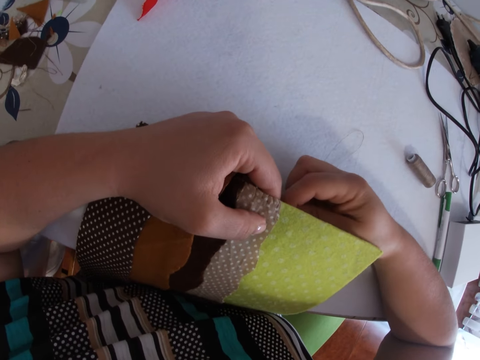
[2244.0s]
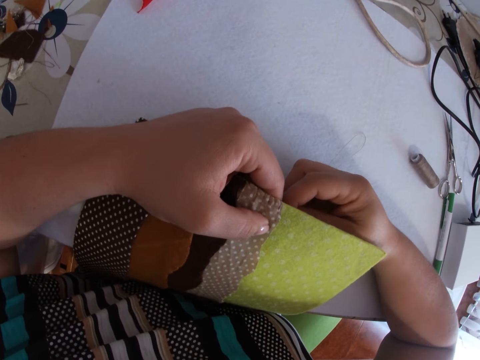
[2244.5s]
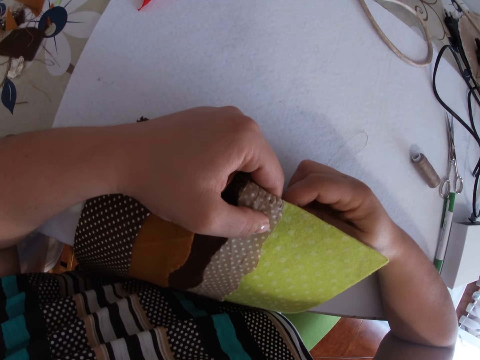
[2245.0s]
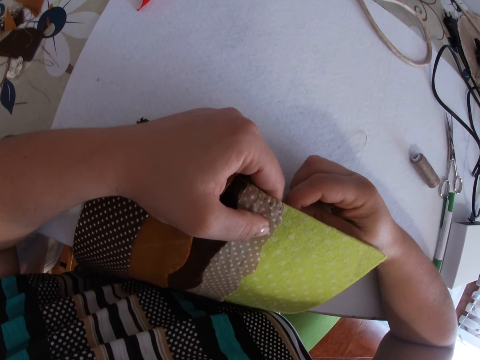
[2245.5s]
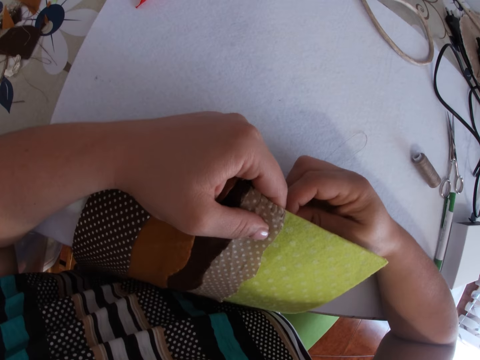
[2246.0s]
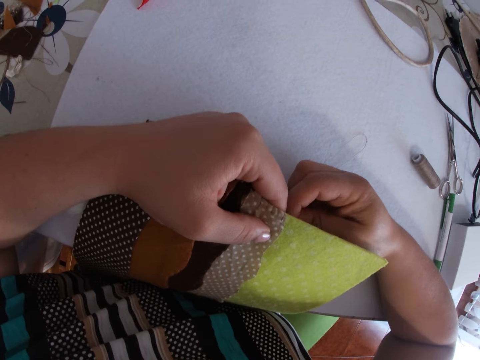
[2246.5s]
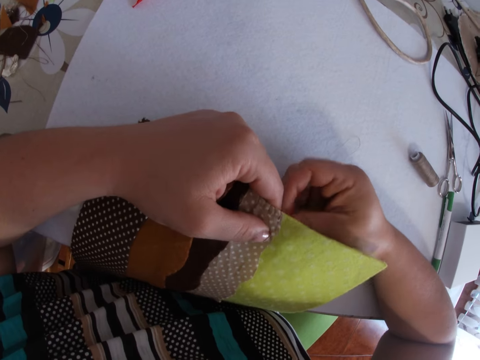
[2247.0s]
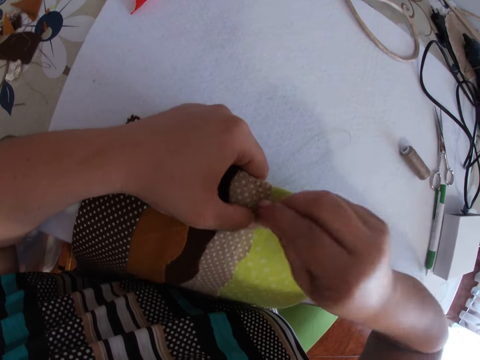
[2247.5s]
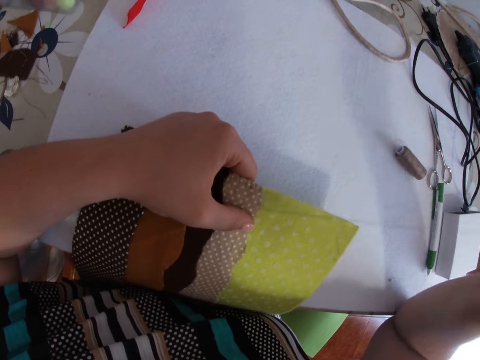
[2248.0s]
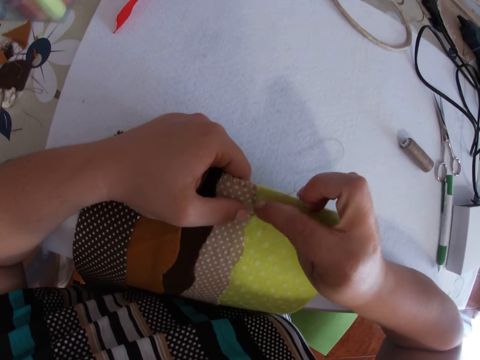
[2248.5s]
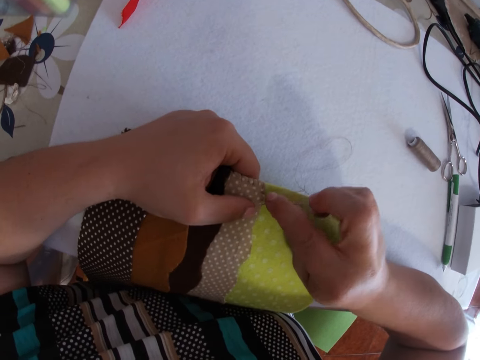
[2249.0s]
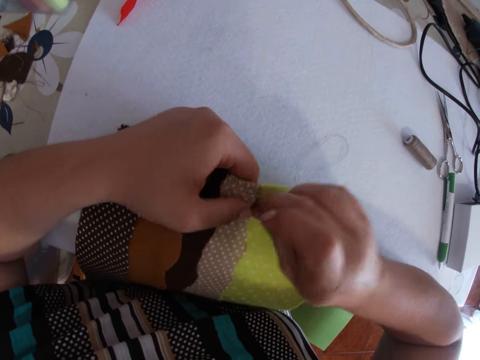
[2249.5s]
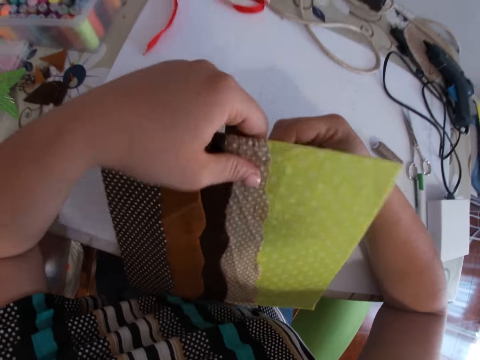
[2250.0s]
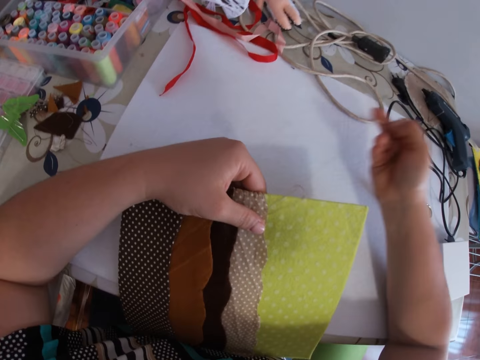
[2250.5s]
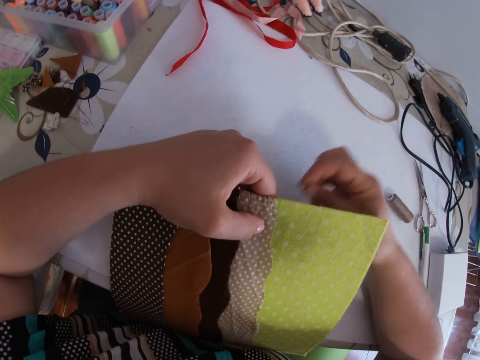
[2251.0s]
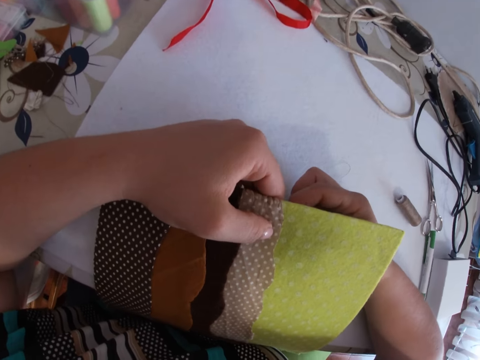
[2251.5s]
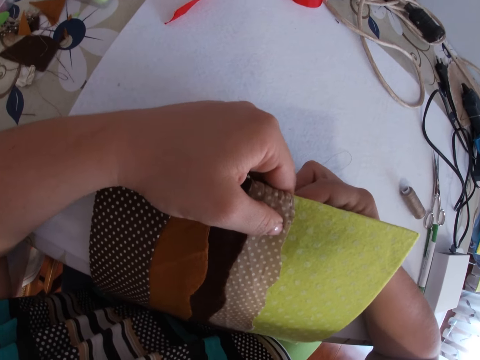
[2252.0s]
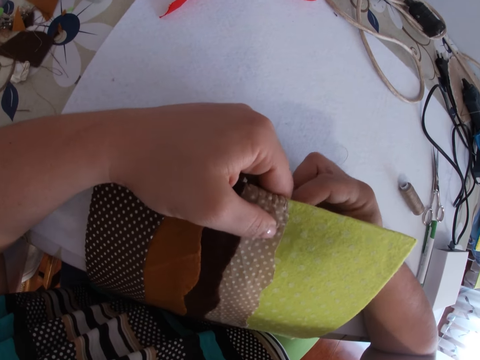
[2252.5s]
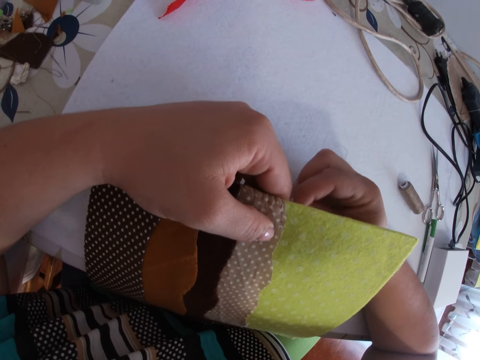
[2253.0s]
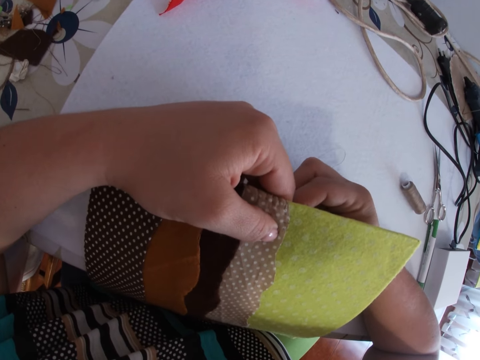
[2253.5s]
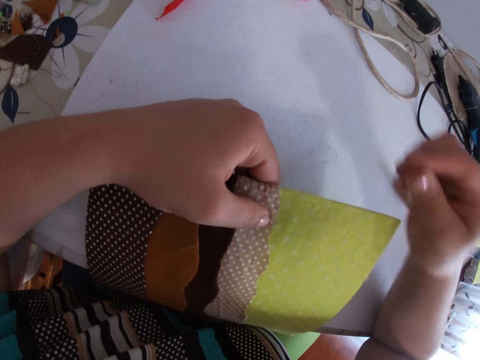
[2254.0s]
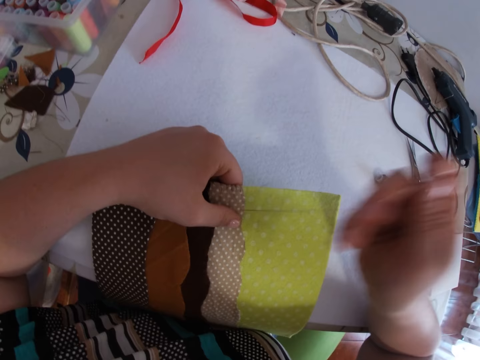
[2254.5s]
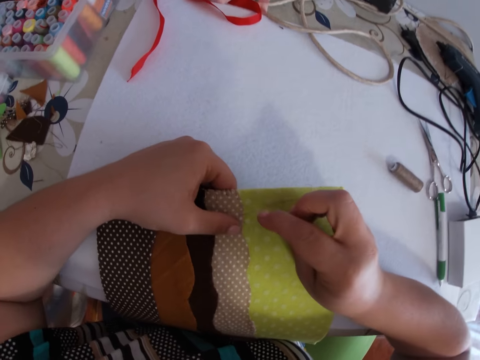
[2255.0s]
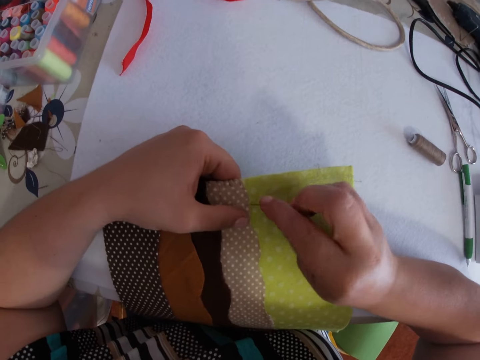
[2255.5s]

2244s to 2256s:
The camera wearer moves the mat. They stitch the mat.

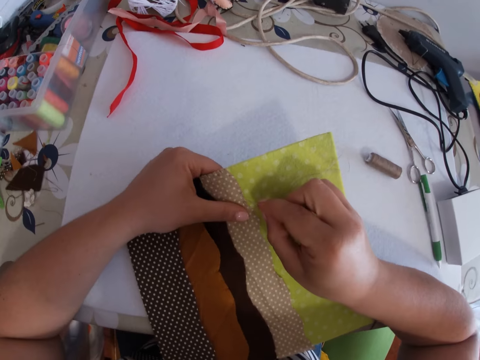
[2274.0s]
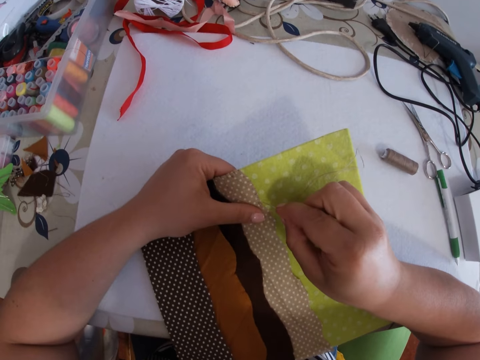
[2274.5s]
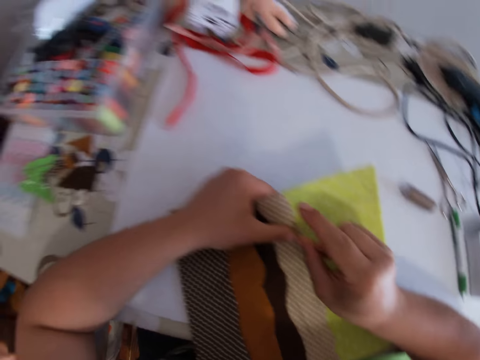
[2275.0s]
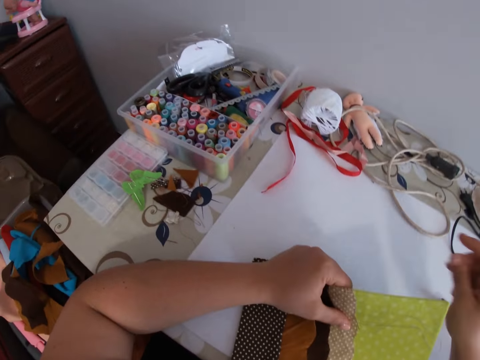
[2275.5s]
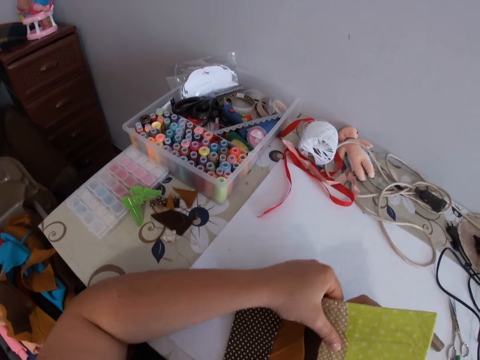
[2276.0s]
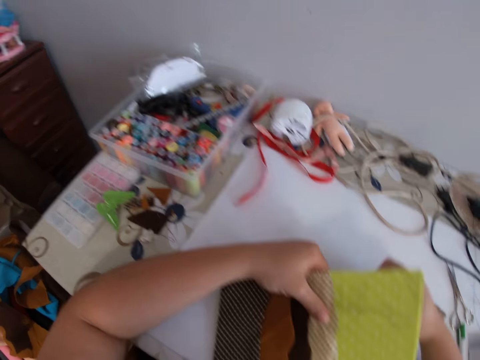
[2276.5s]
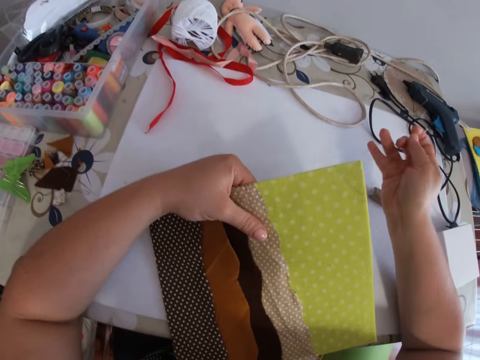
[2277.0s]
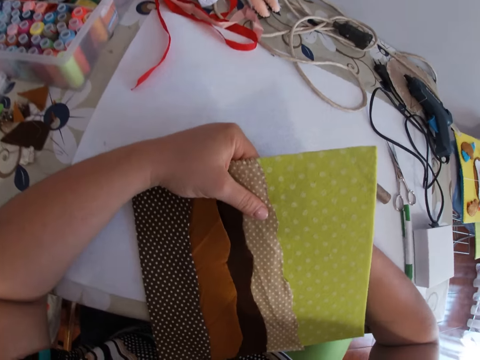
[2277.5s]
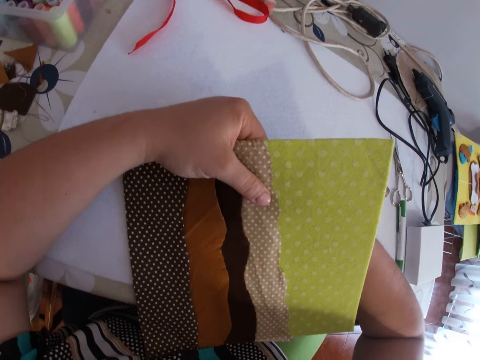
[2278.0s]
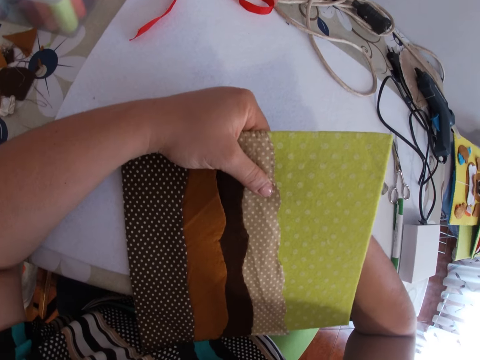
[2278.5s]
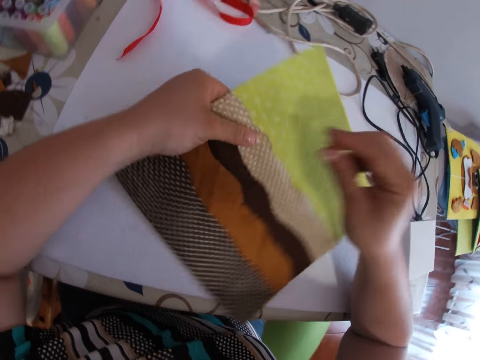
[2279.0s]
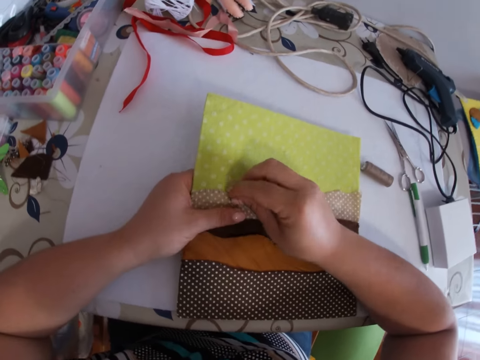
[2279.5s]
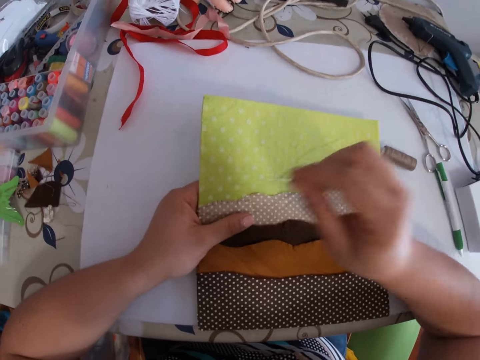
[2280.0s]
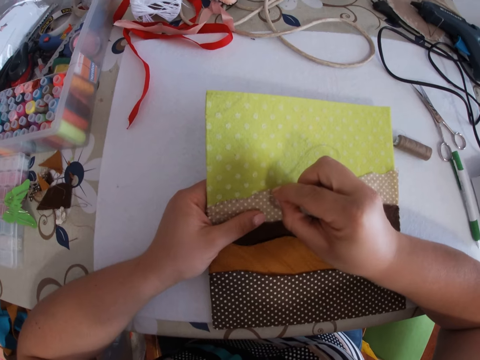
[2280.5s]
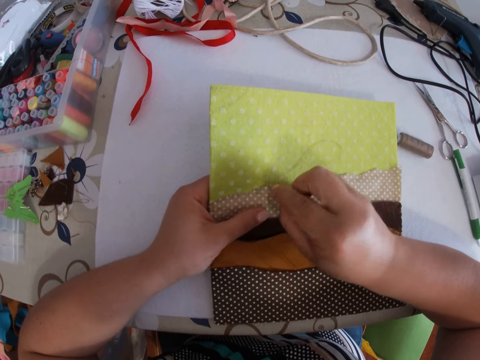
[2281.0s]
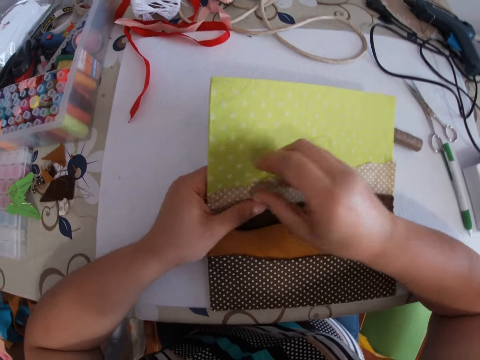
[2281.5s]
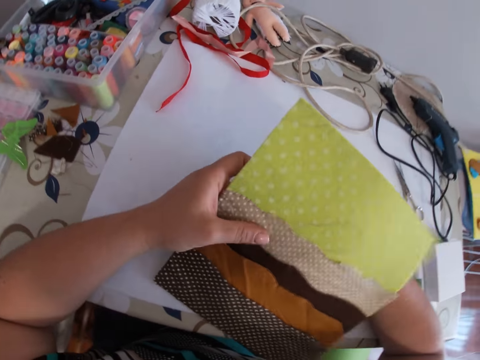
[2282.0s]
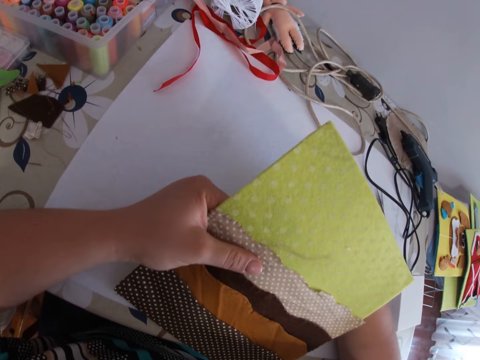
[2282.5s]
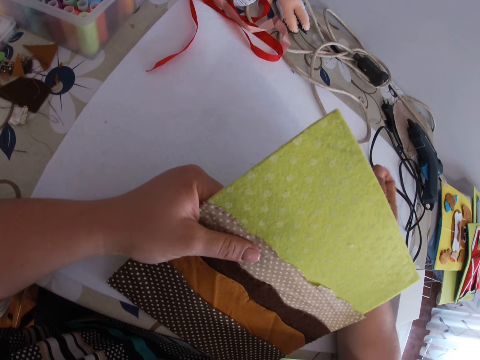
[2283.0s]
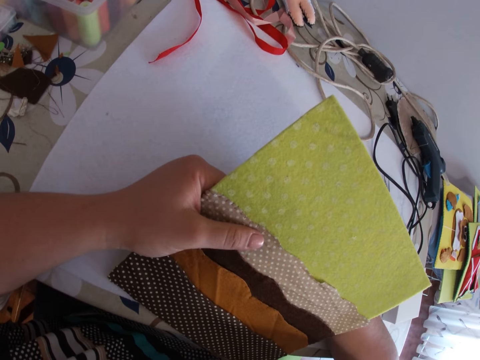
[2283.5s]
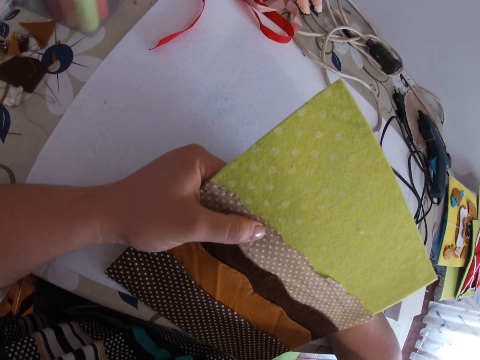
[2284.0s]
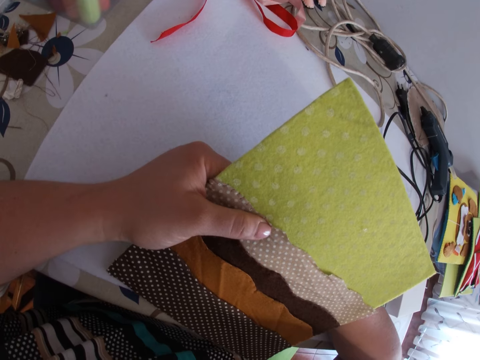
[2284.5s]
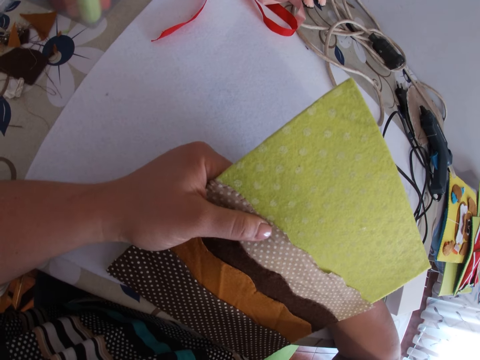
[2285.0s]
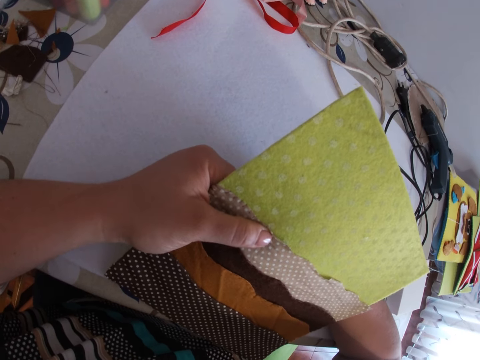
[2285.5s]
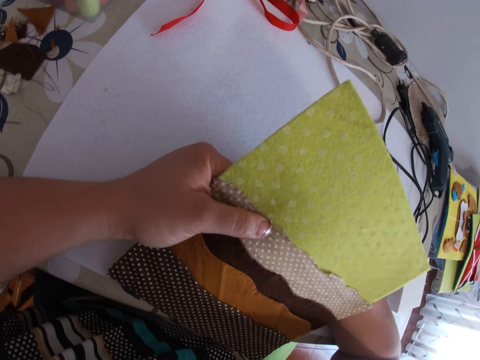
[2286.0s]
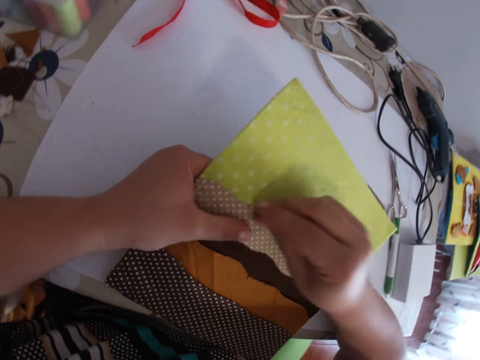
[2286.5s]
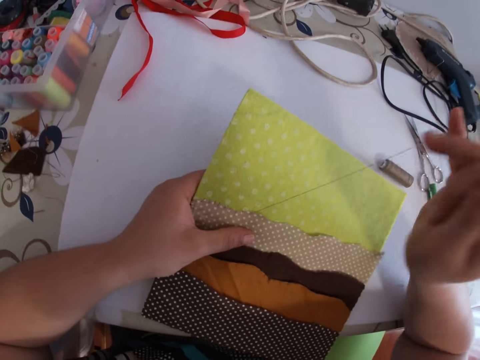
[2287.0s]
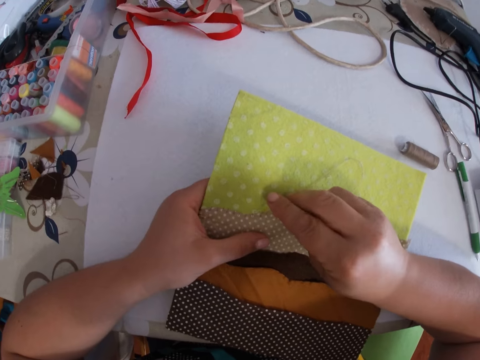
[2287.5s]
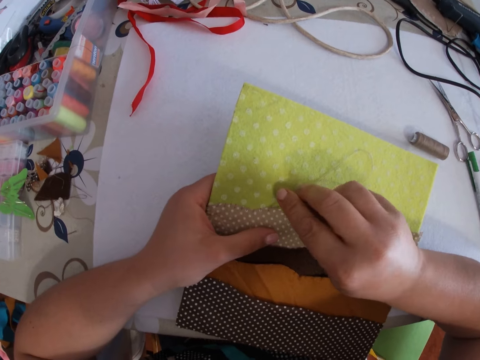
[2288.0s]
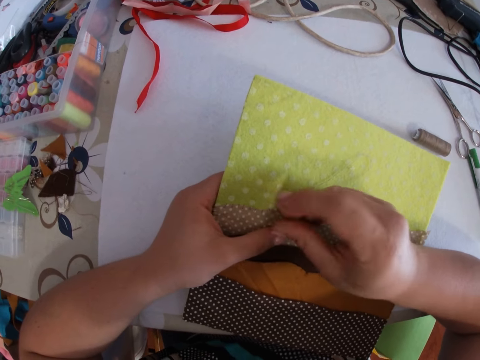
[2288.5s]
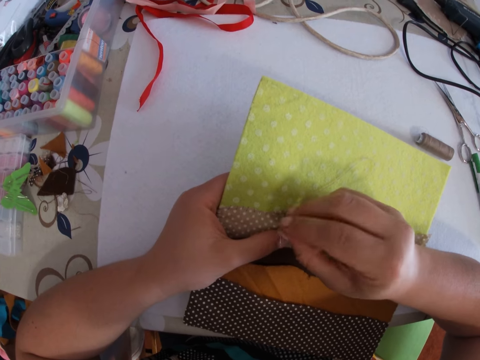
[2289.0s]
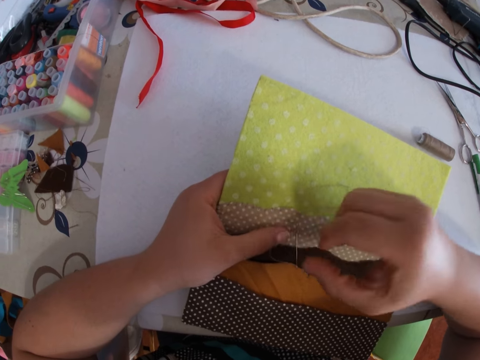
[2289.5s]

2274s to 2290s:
The camera wearer looks around. They stitch the mat. They move the mat. They stitch the mat. They drop the needle.
